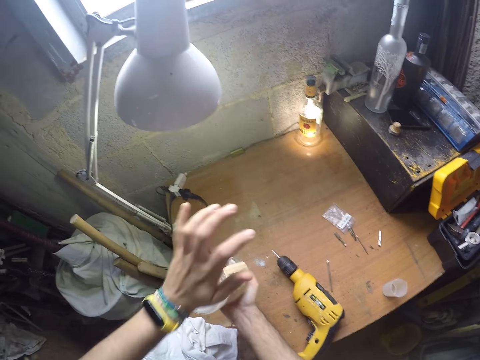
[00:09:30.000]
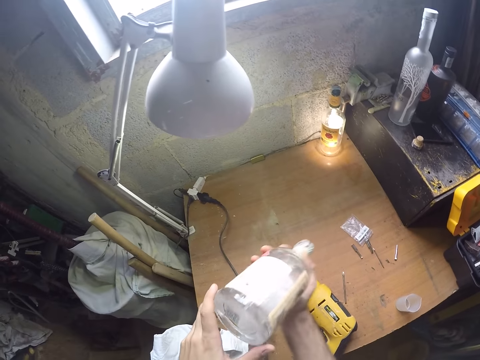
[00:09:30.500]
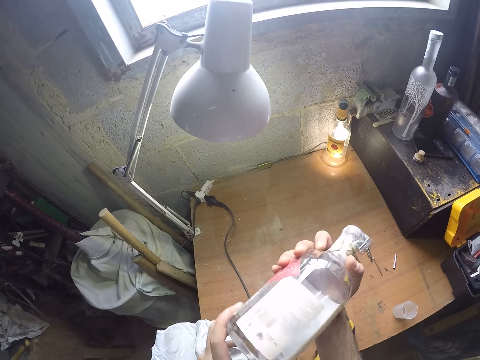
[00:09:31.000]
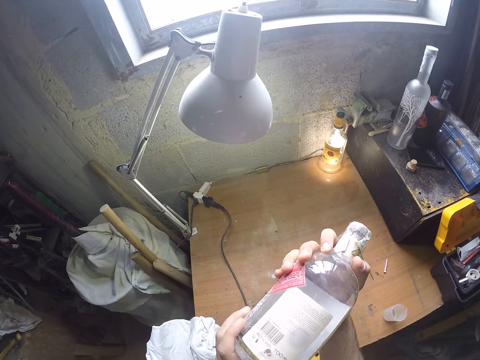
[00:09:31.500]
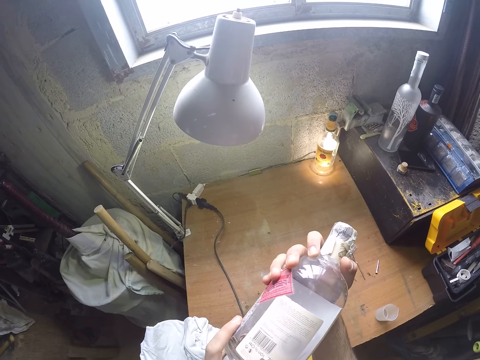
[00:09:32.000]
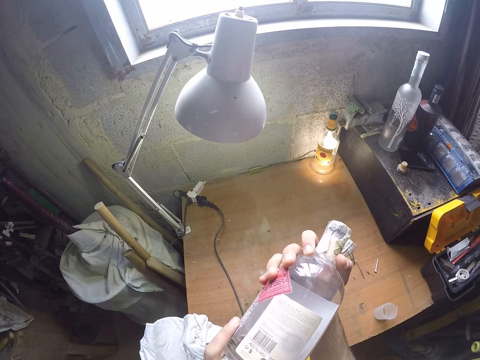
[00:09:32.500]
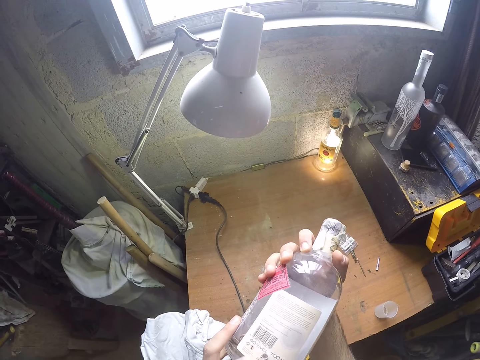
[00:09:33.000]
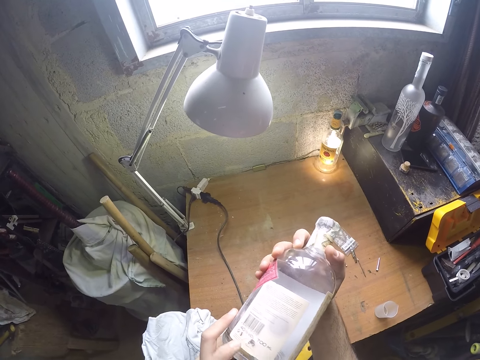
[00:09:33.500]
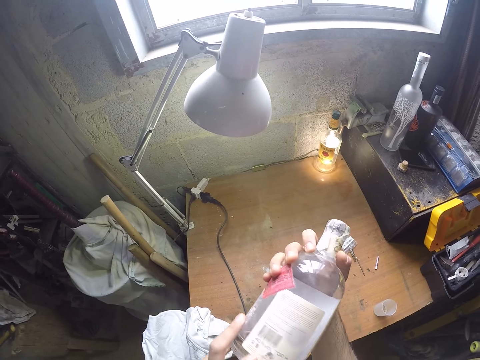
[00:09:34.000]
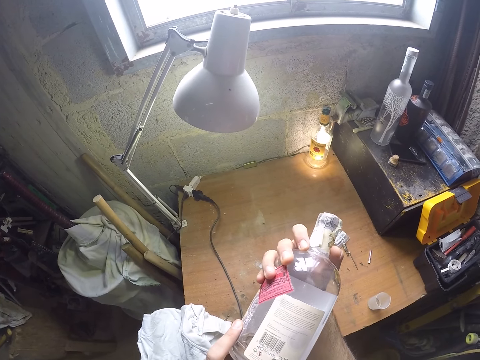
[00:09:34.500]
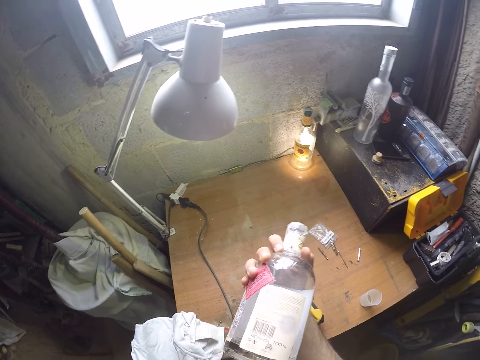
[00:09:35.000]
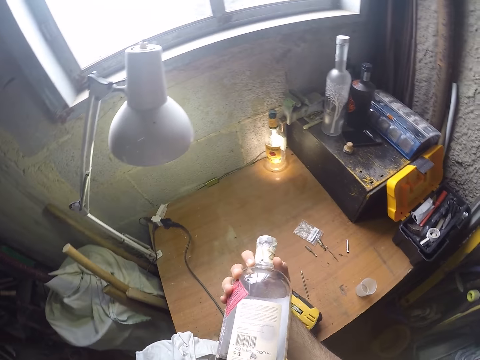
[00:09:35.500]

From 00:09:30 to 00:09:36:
The camera wearer holds the bottle with both hands.

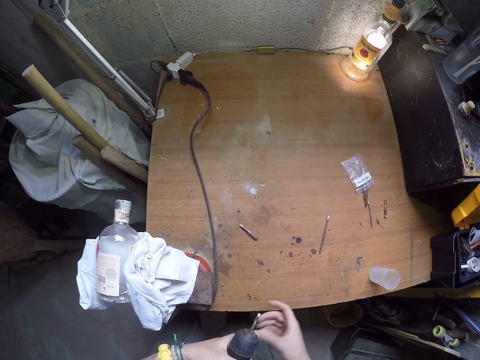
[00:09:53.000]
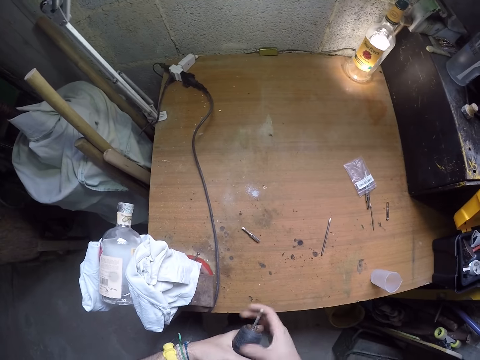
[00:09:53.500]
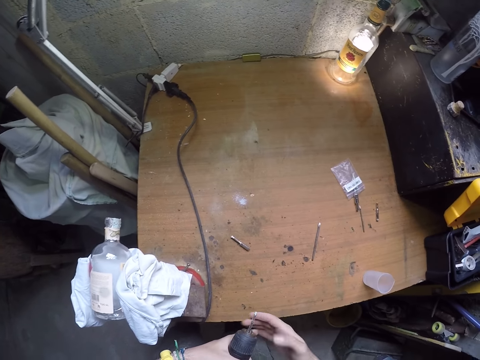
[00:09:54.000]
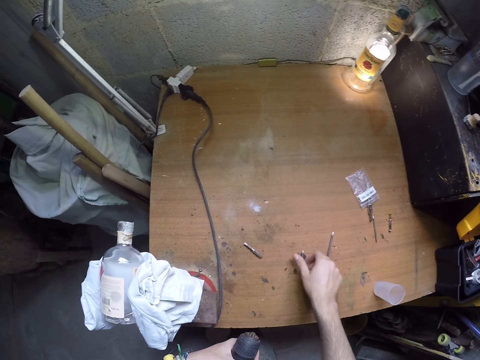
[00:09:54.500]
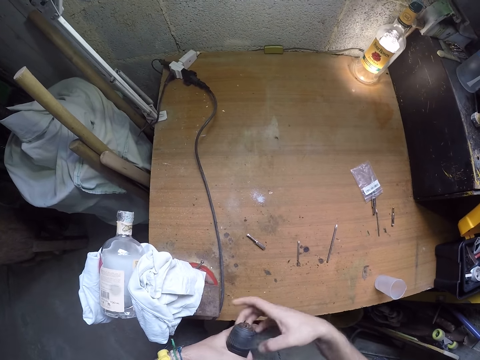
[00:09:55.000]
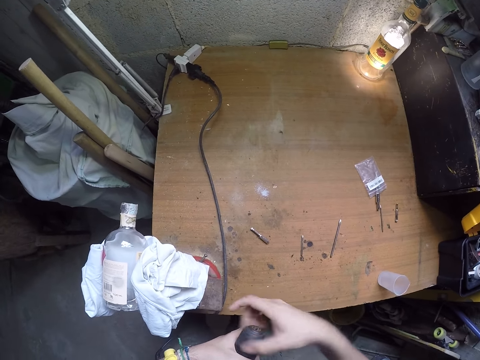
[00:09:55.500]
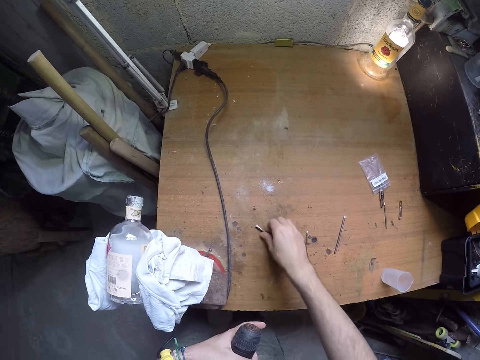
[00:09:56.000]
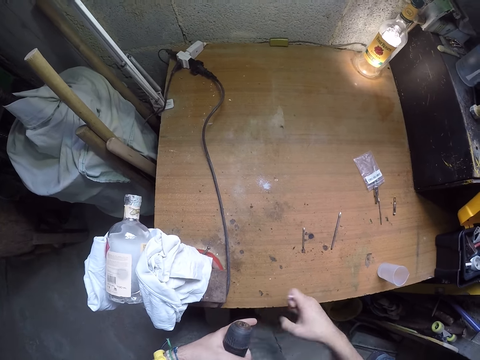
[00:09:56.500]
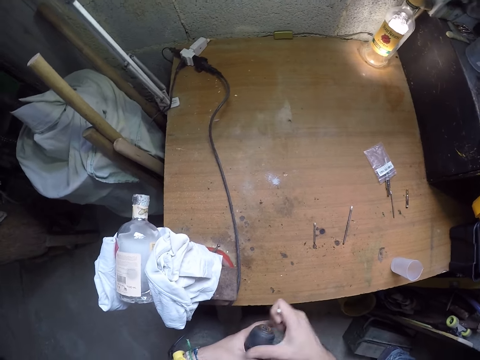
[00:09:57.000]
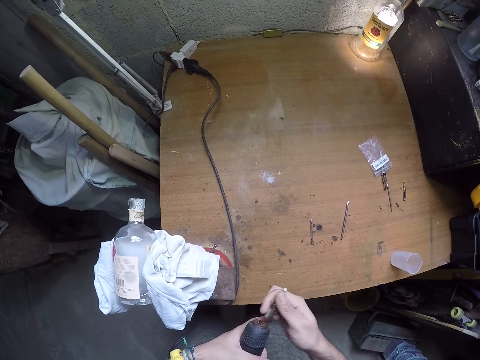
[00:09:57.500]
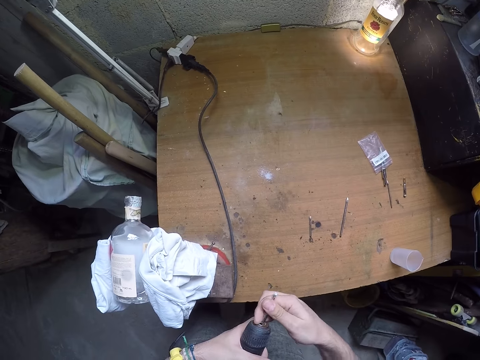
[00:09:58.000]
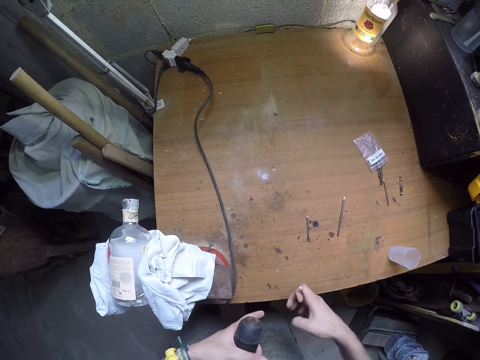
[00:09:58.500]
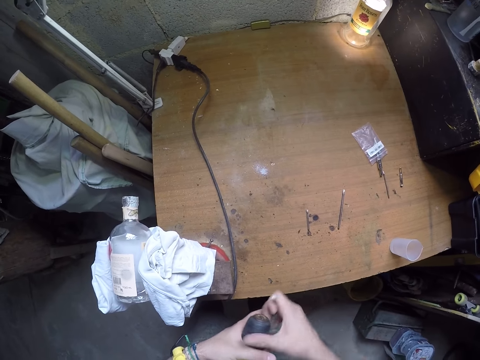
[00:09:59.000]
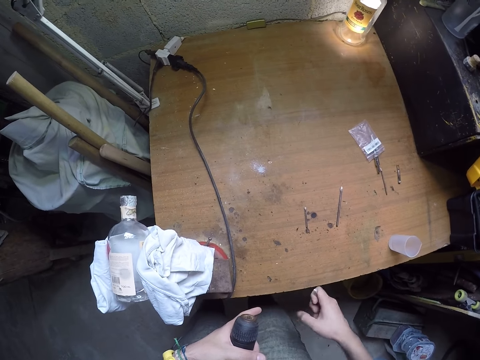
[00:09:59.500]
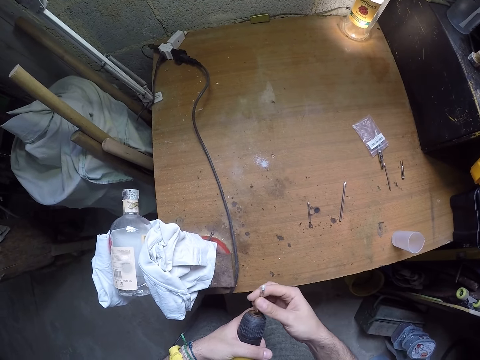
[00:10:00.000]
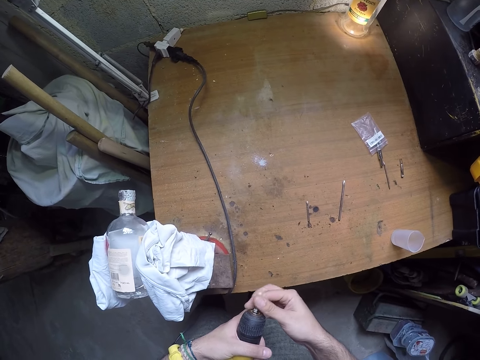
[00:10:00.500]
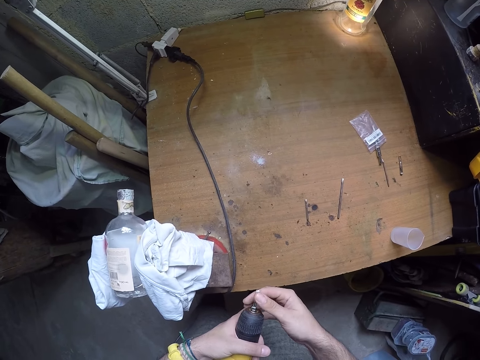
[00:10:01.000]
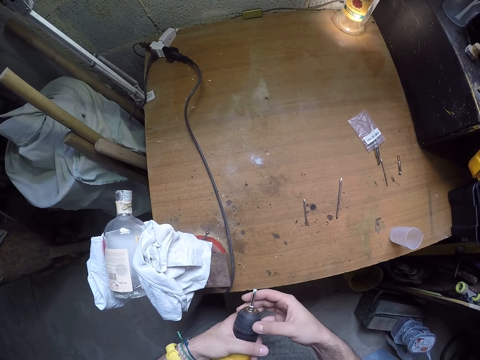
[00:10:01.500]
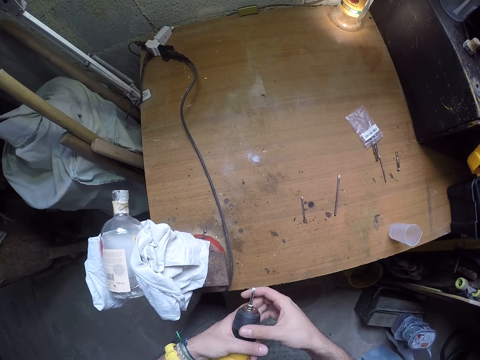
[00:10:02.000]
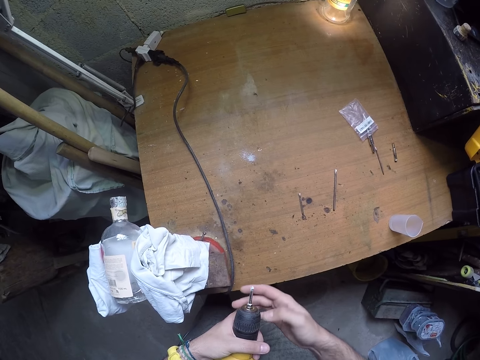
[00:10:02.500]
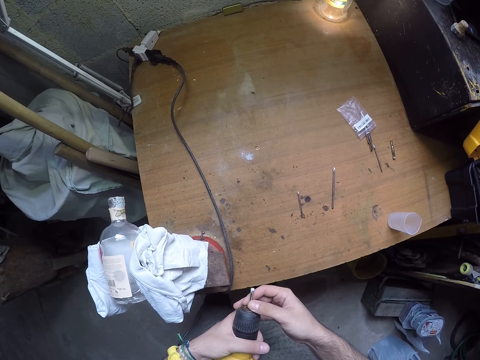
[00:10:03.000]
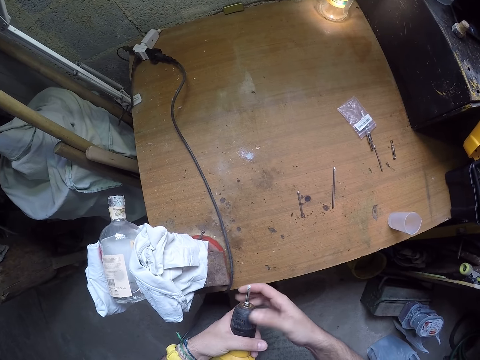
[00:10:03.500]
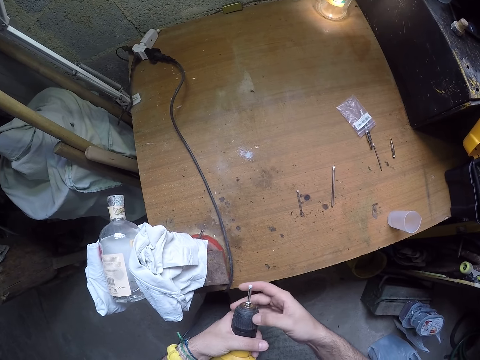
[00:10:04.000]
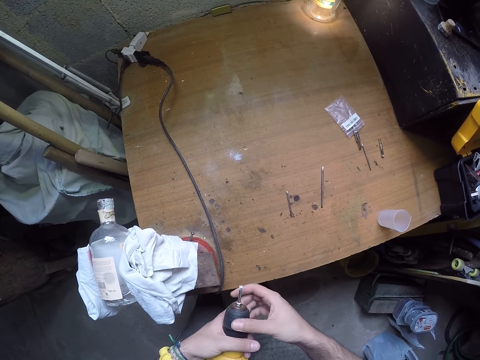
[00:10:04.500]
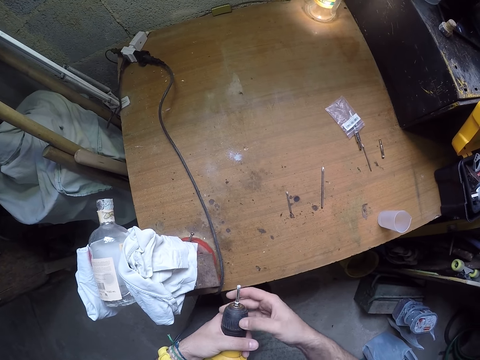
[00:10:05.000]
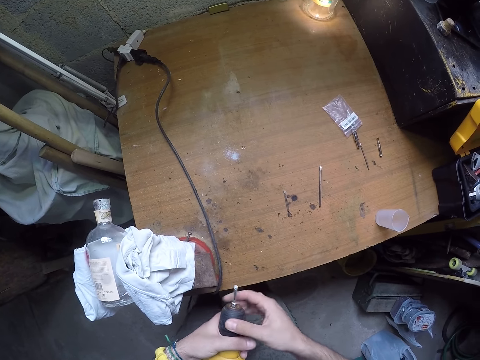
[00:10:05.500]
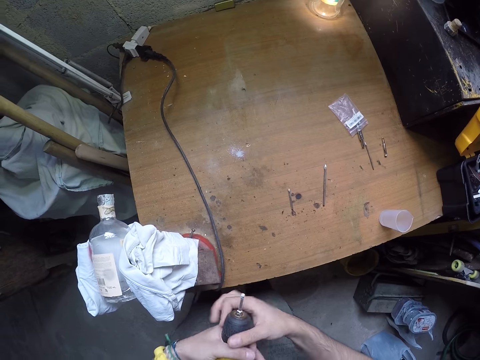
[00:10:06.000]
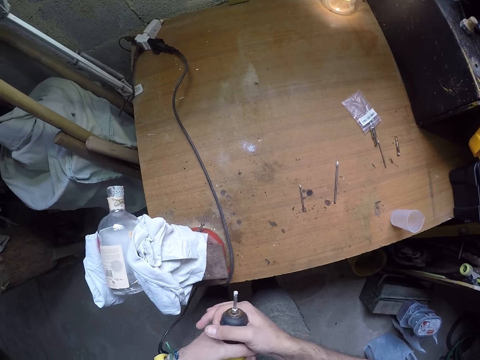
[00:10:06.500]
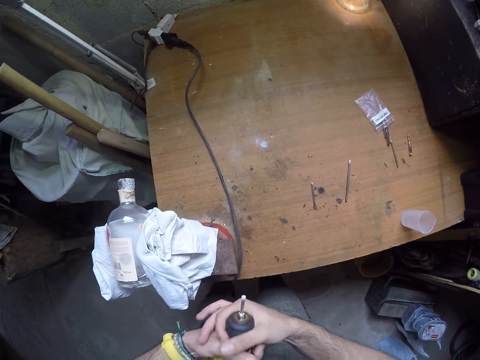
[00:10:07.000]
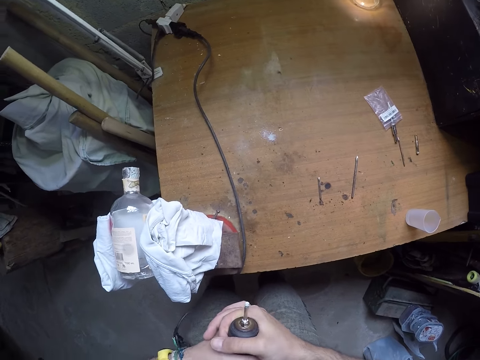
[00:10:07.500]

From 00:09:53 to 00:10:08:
The camera wearer removes a drill bit from the electric drill in his left hand with his right hand. He drops the drill bit on the table with his right hand. He loosens the chuck of the electric drill in his left hand with his right hand. He adjusts the drill. He picks up a drill bit from the table with his right hand. He loosens the chuck of the electric drill in his left hand with his right hand. He fixes the drill bit in the electric drill in his left hand with his right hand. He adjusts the drill. He puts the drill bit in the drill. He tightens the chuck of the electric drill in his right hand with his left hand. He adjusts the drill.

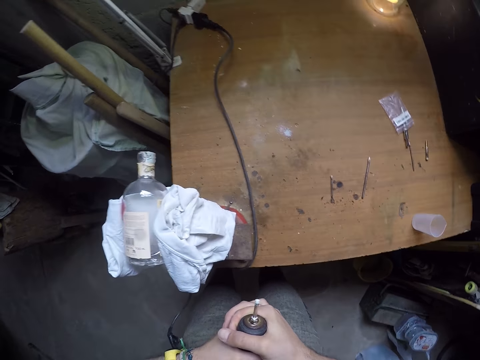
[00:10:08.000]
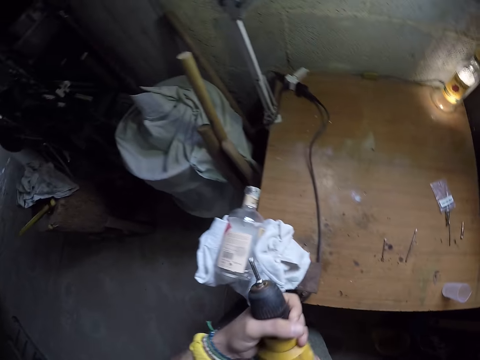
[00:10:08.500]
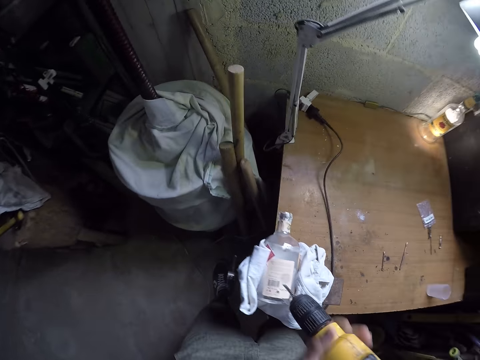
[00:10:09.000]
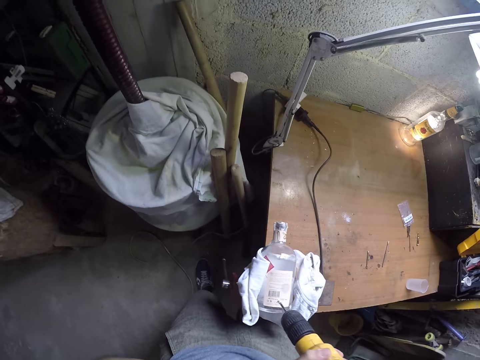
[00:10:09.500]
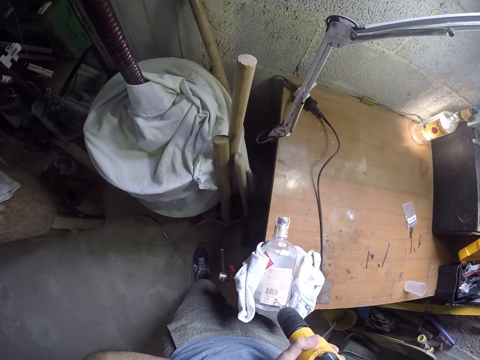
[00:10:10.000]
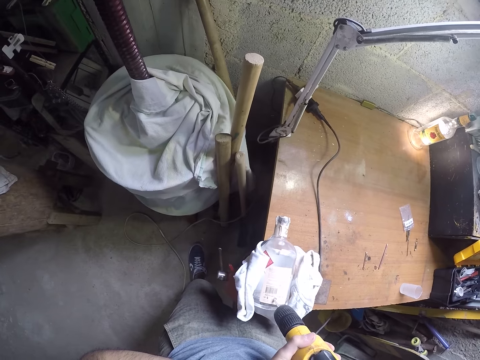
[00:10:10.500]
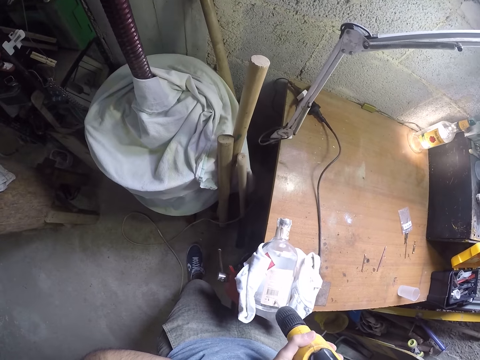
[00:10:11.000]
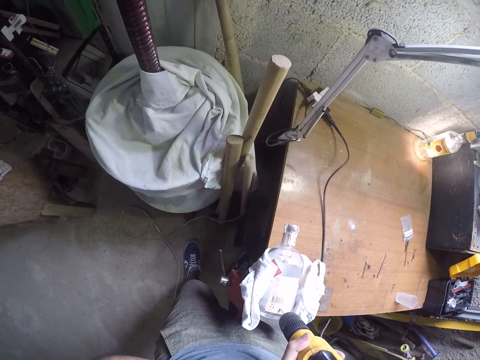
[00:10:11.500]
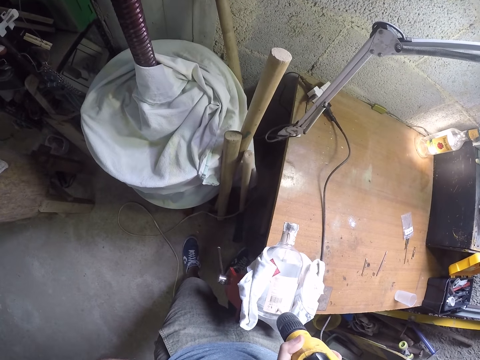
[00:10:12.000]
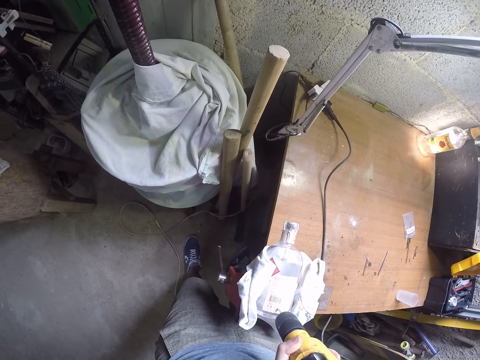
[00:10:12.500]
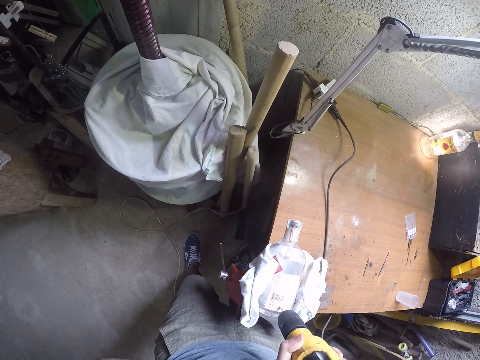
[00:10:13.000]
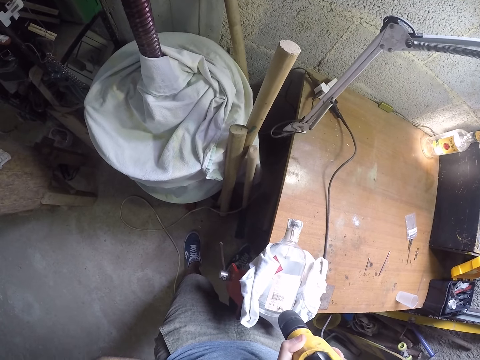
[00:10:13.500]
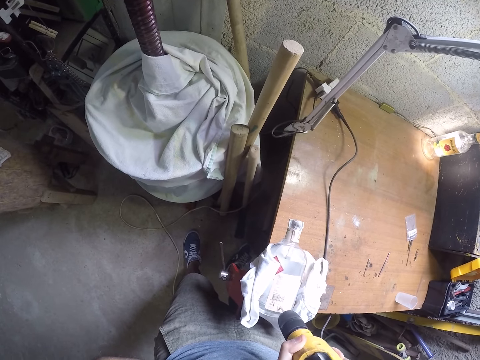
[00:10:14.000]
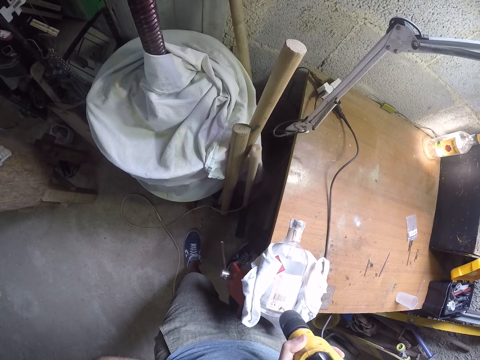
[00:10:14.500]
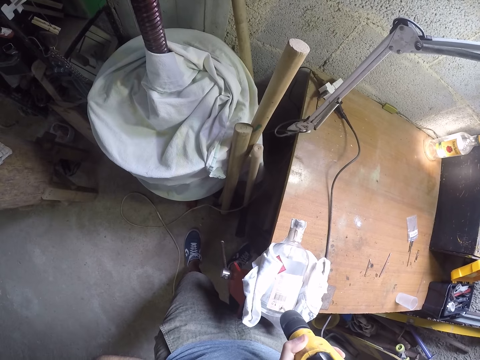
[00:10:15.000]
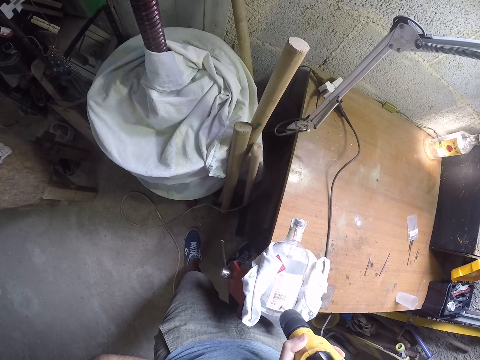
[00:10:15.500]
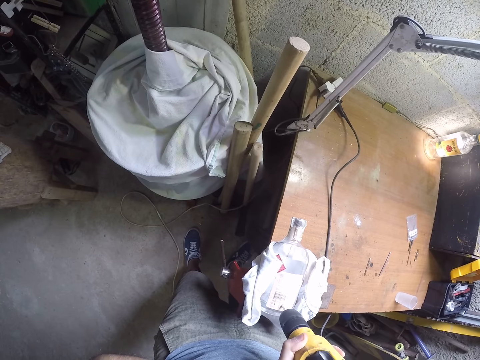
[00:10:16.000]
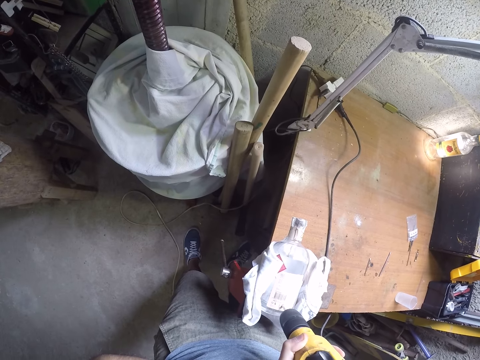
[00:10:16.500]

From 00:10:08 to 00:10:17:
The camera wearer drills the bottle on a clamp on the table with an electric drill in both hands. They adjust the bottle with the drill.
